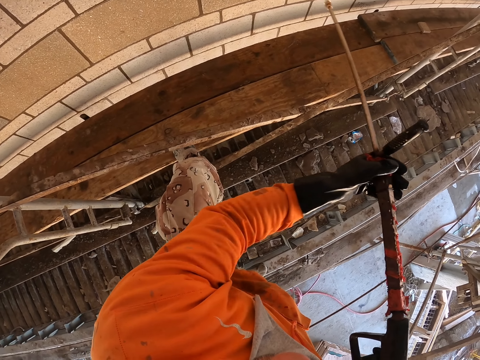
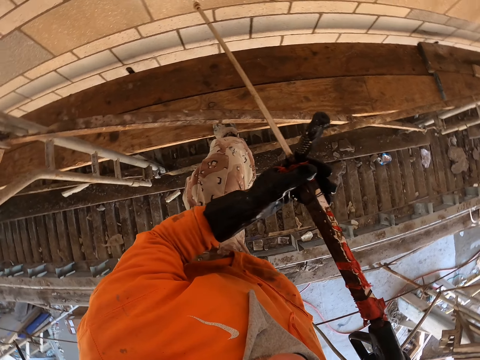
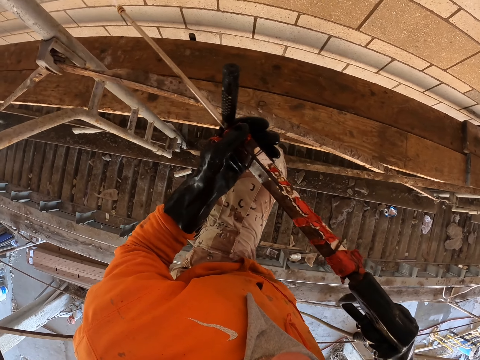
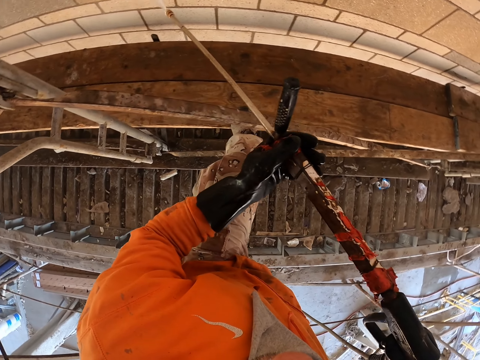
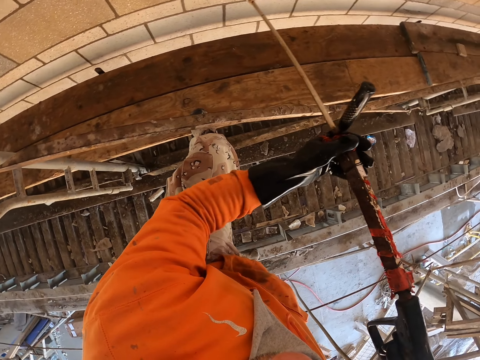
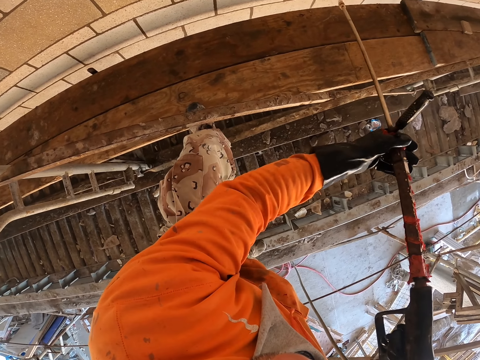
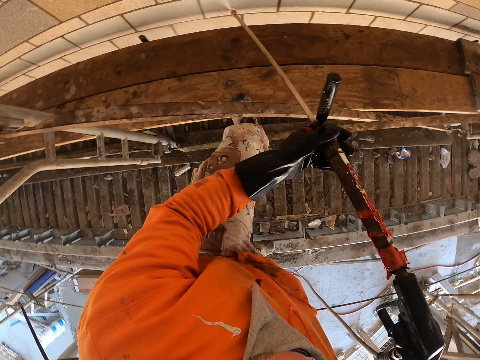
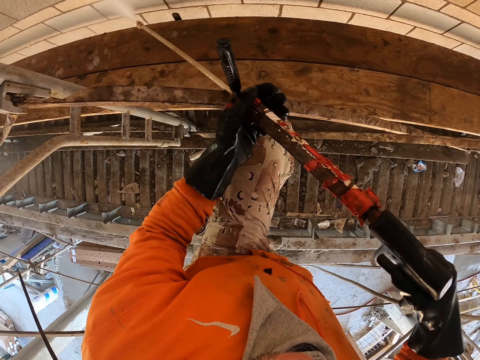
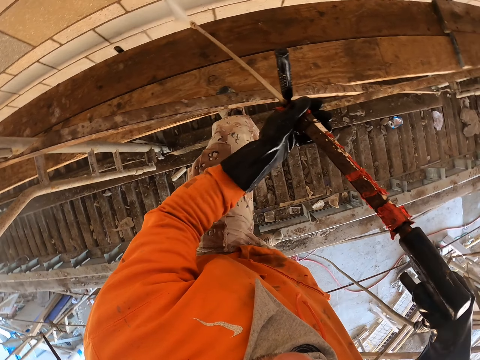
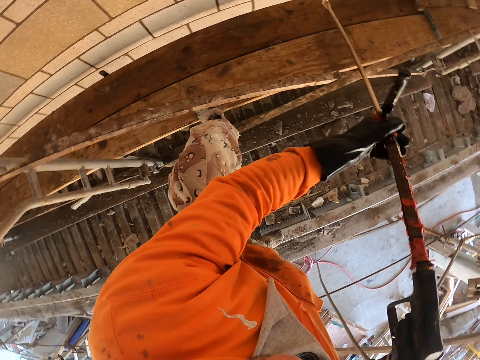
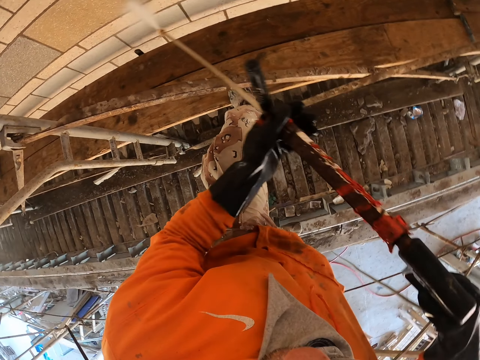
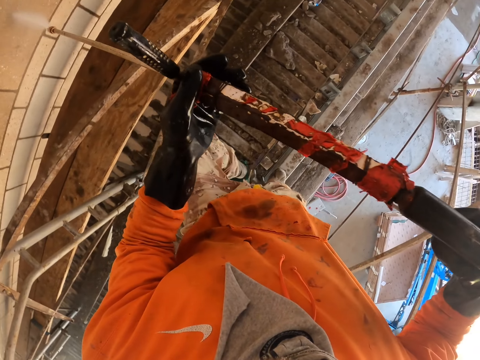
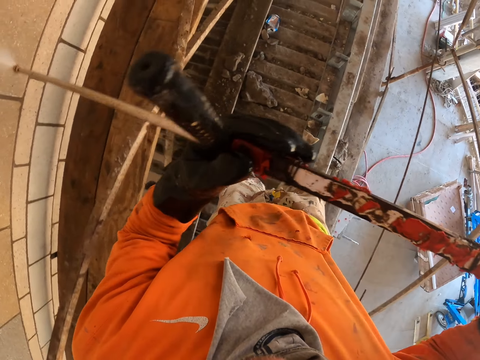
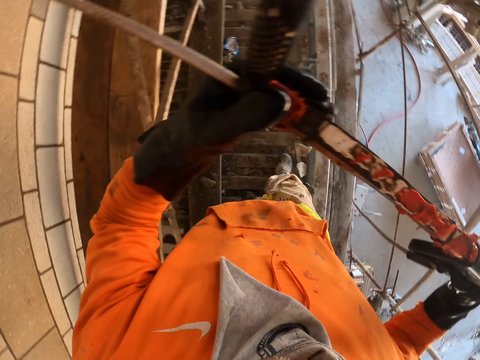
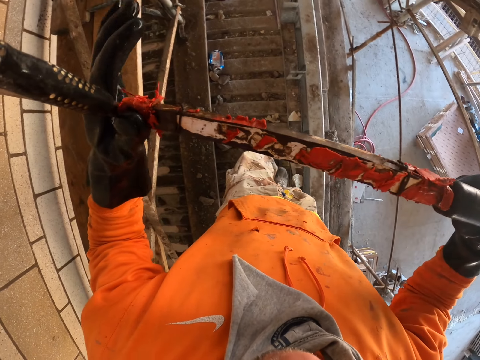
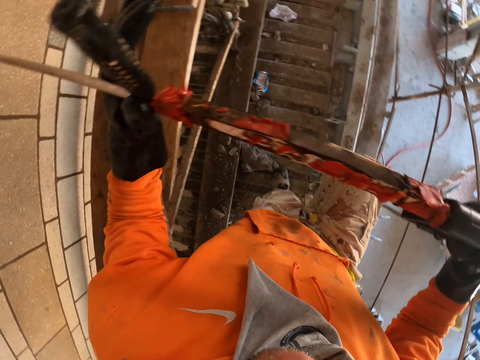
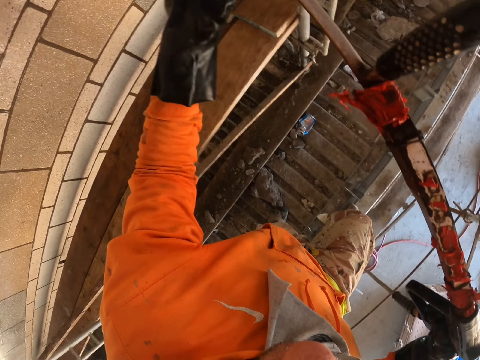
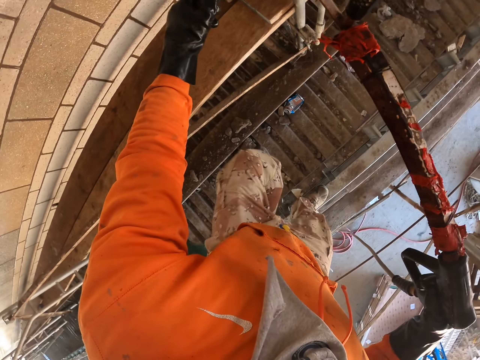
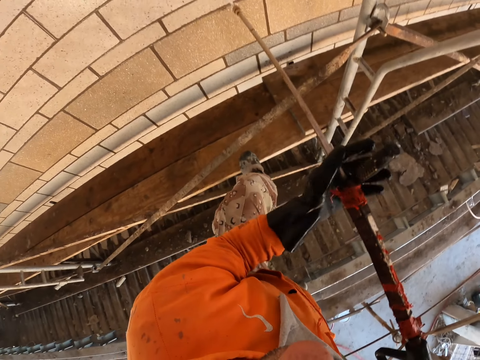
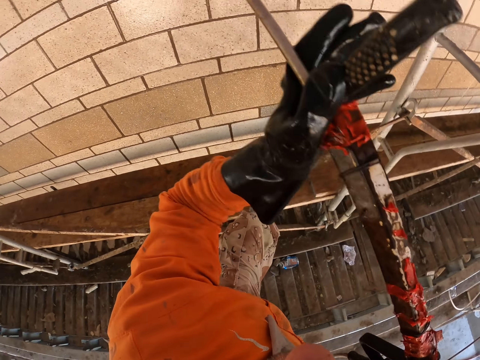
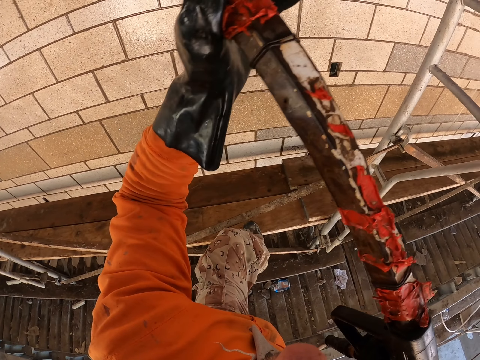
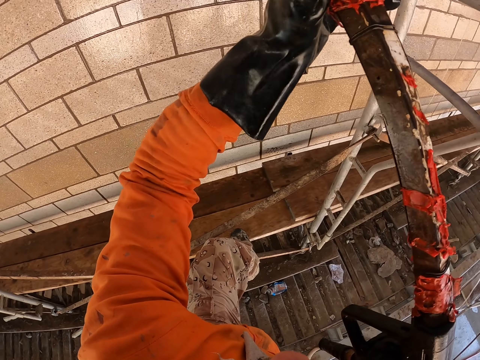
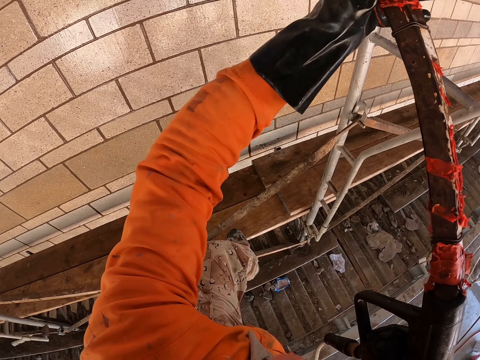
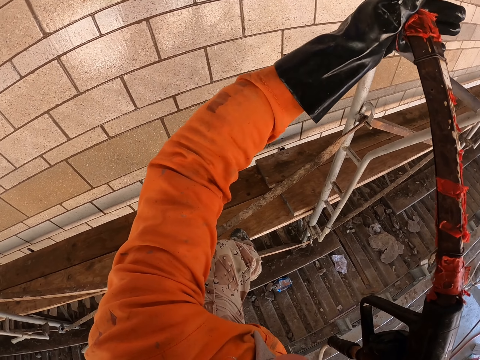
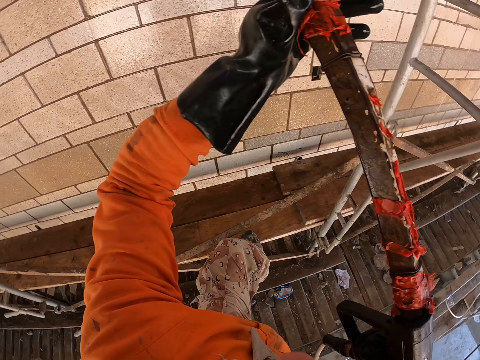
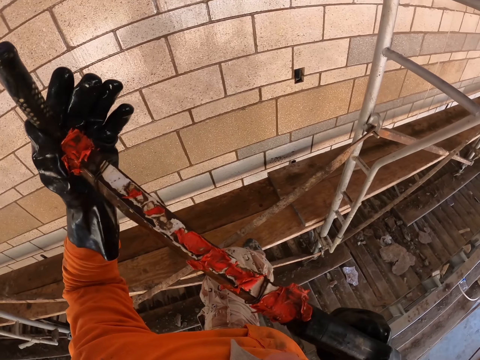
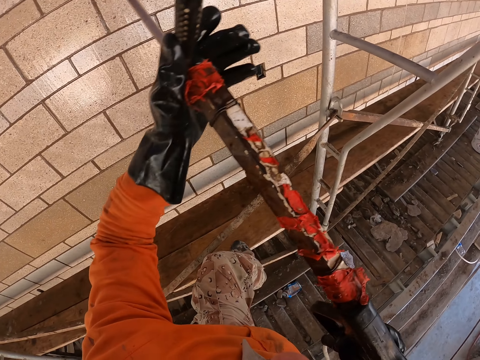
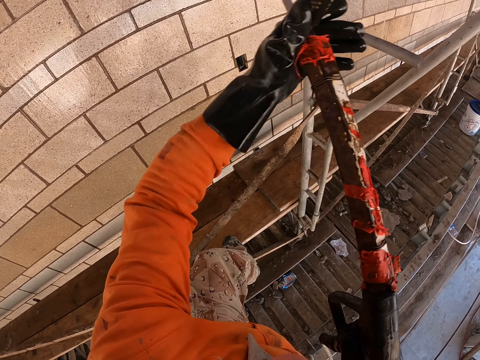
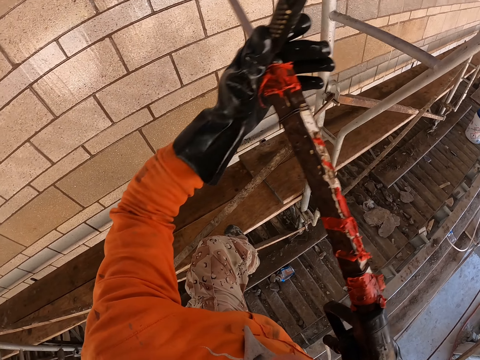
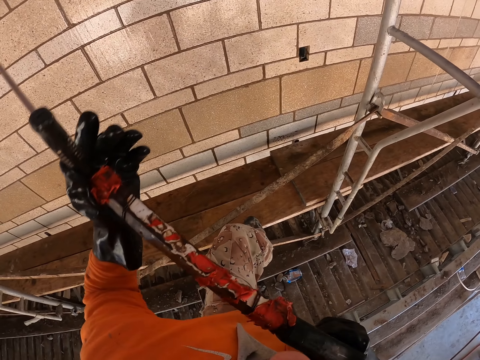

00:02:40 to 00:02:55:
The camera wearer steps on a timber. They spray the wall.

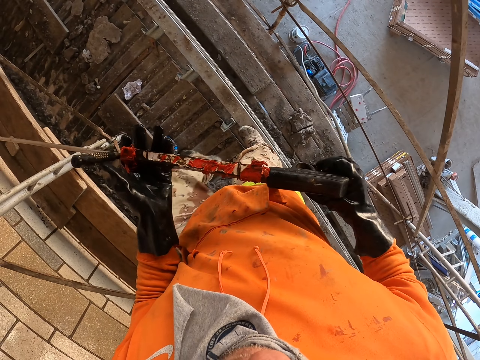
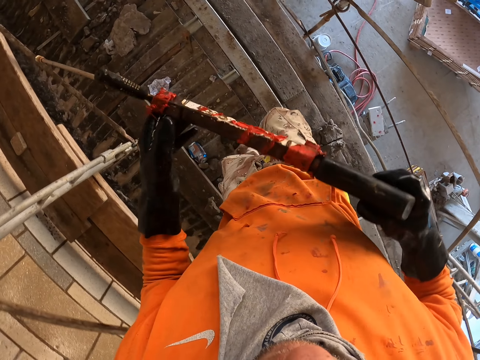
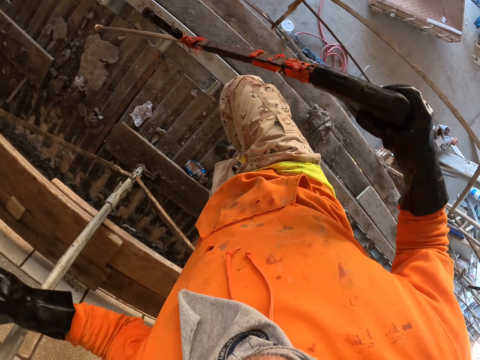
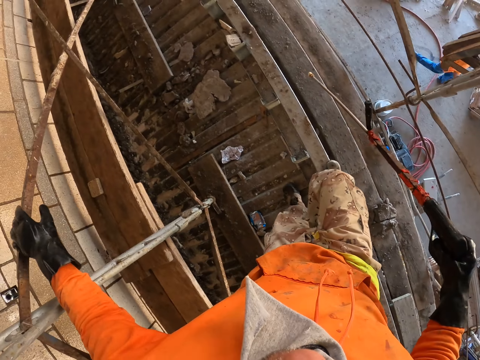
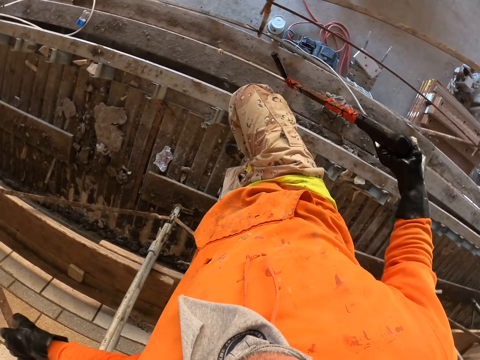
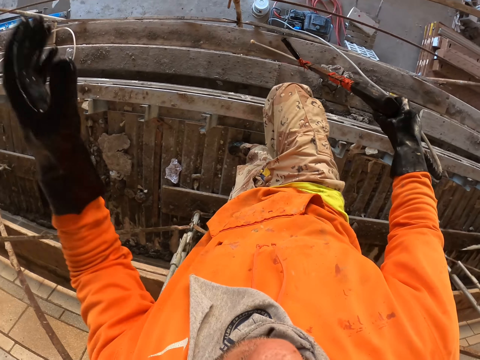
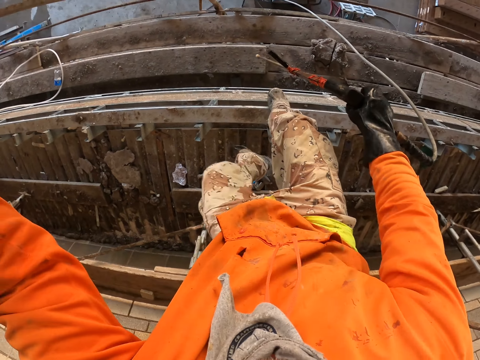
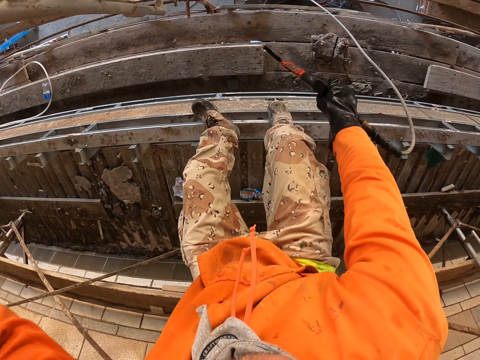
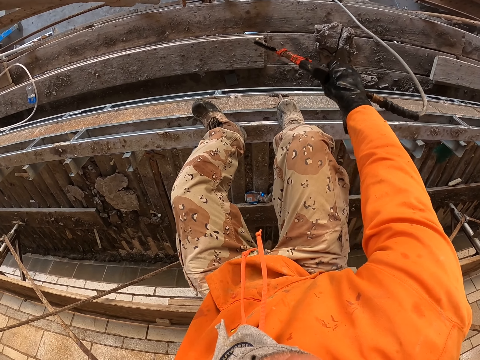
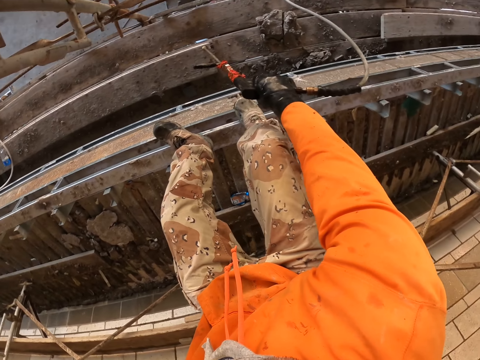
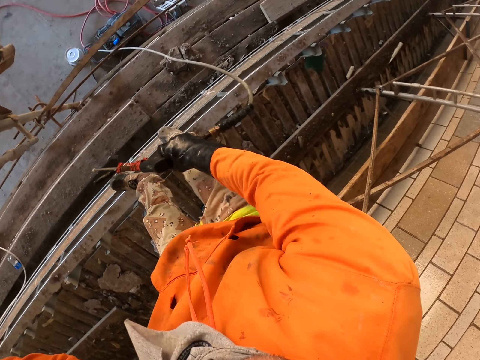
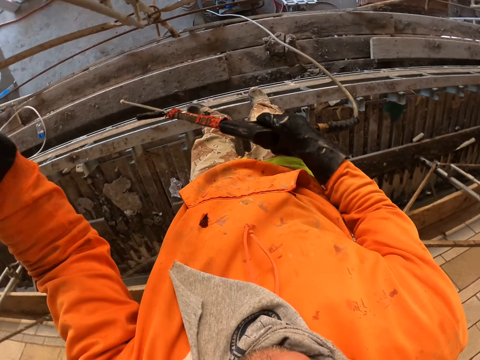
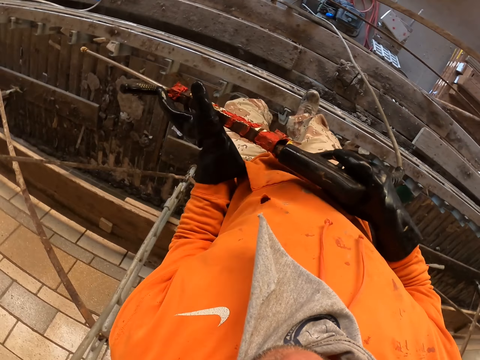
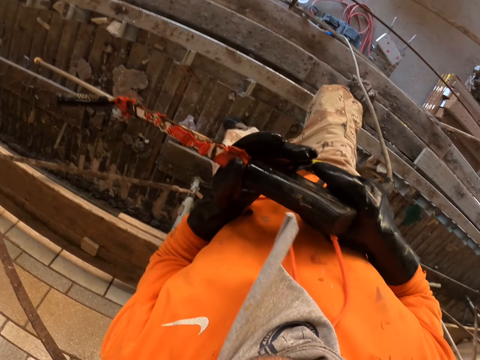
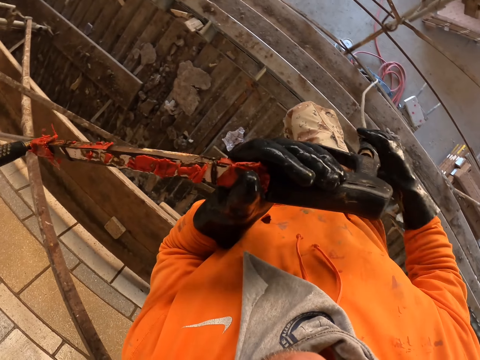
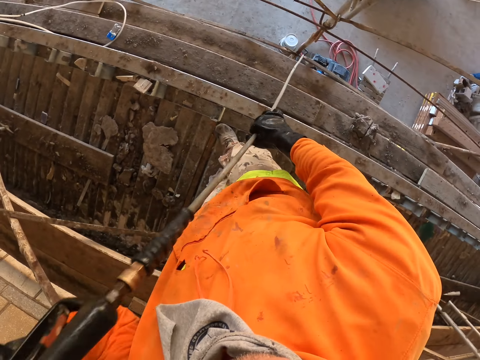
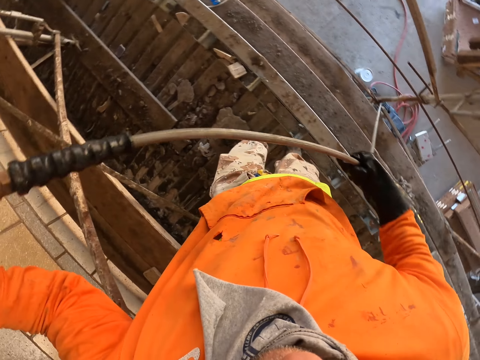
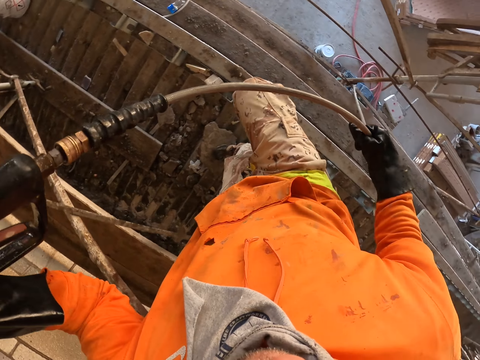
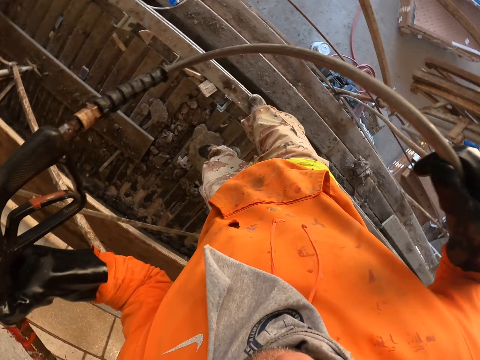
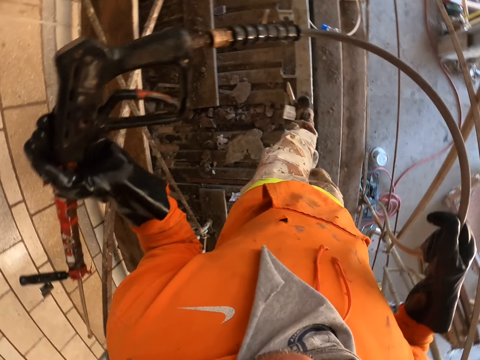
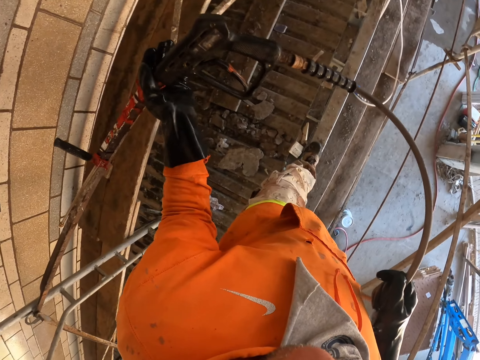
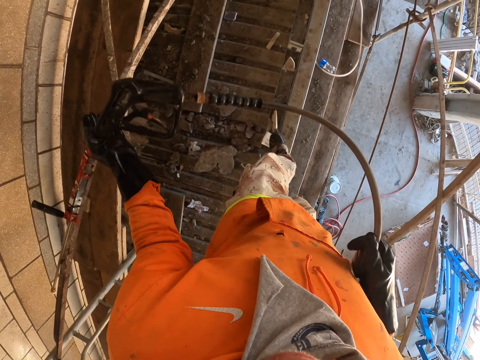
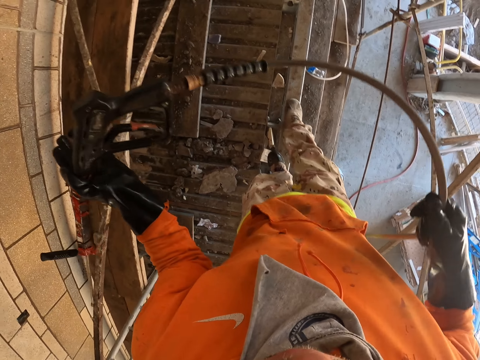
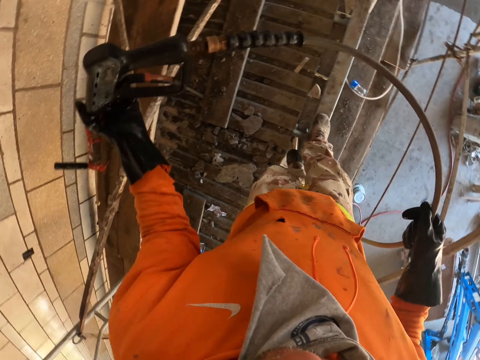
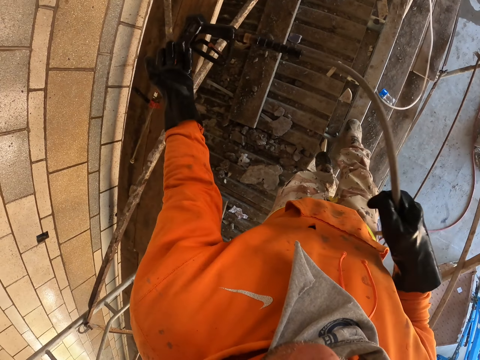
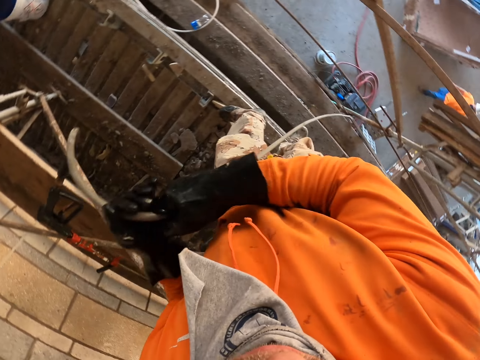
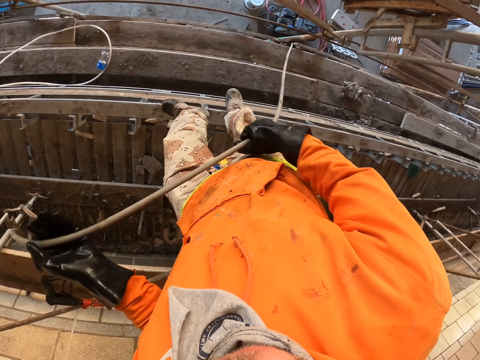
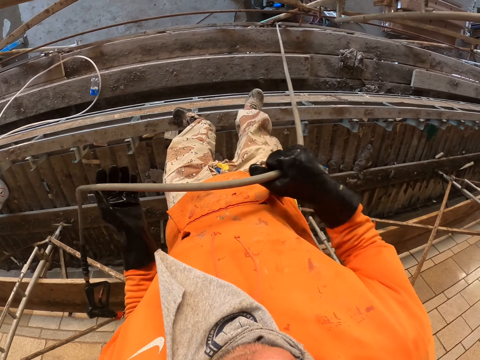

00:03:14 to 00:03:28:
The camera wearer walks on the timber. He holds the paint spray gun with his right hand. He puts down the paint spray gun with his left hand. He pushes up the pipes and pulls up the hose tube pipe.
